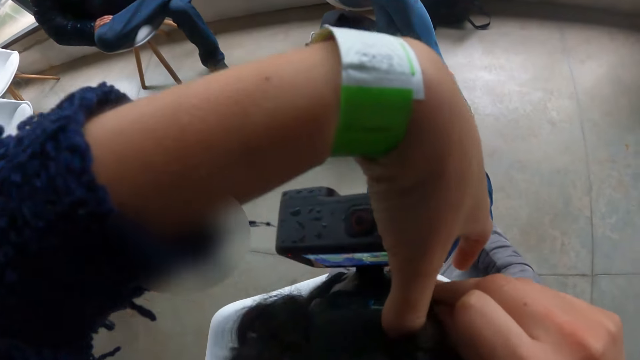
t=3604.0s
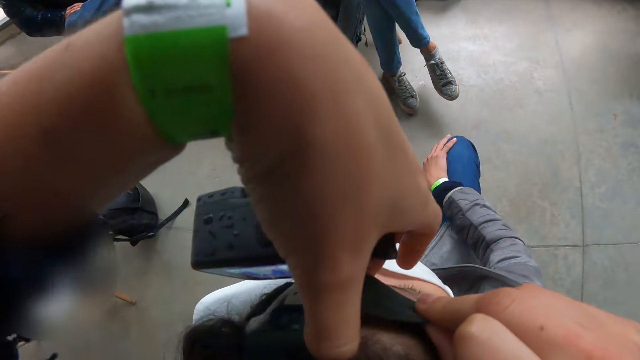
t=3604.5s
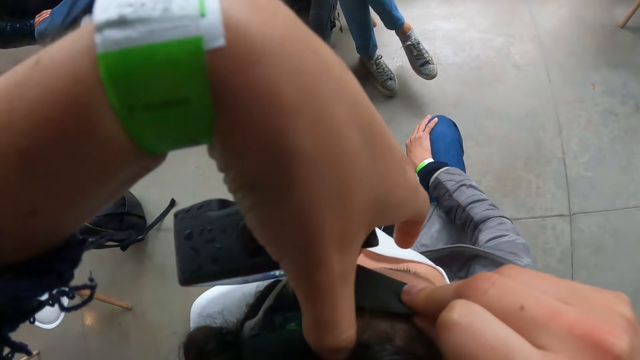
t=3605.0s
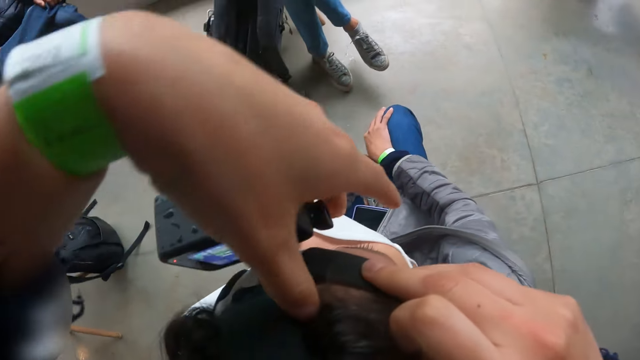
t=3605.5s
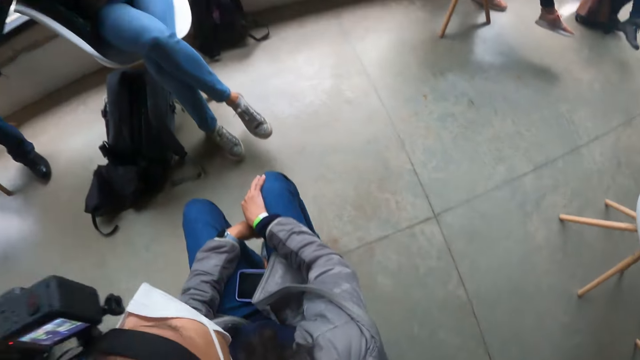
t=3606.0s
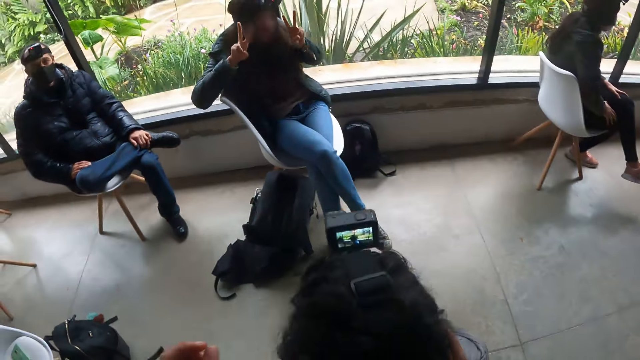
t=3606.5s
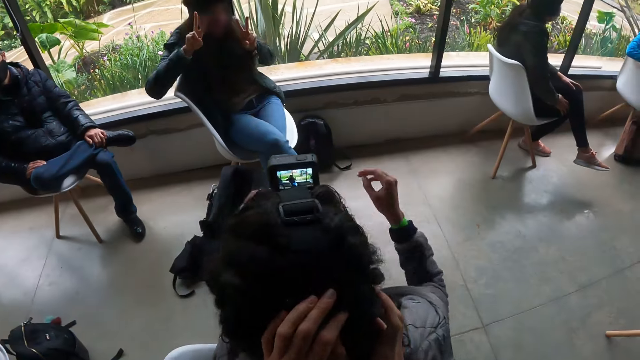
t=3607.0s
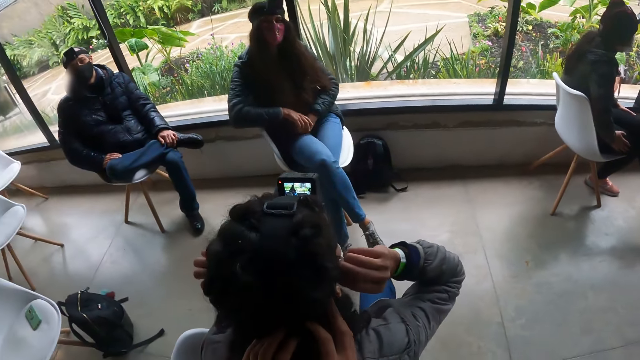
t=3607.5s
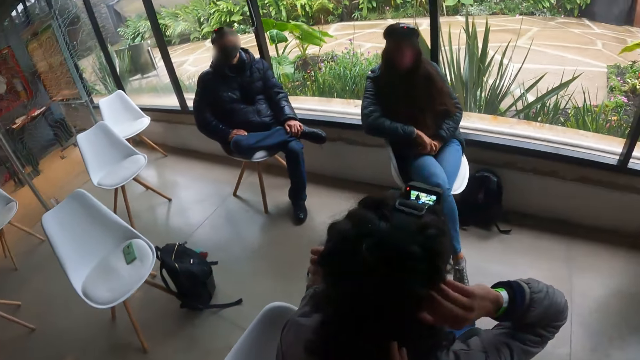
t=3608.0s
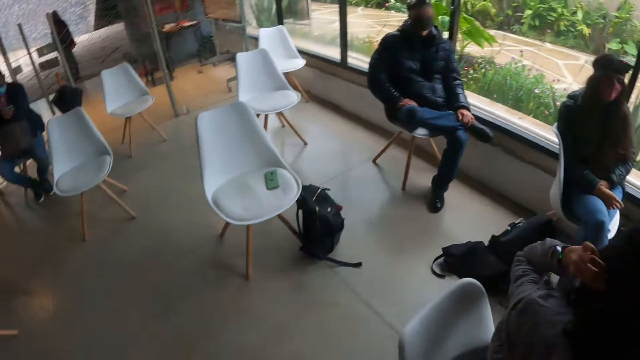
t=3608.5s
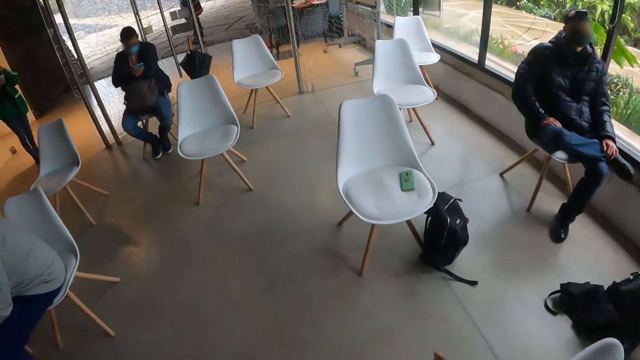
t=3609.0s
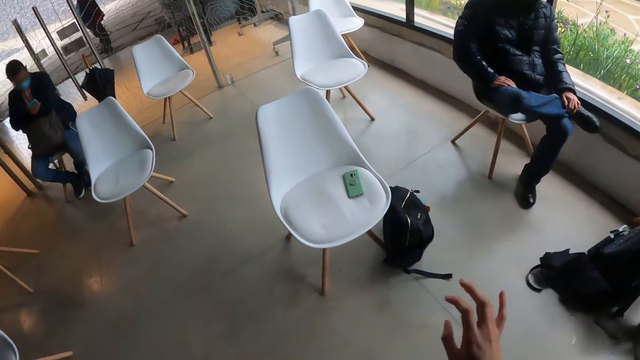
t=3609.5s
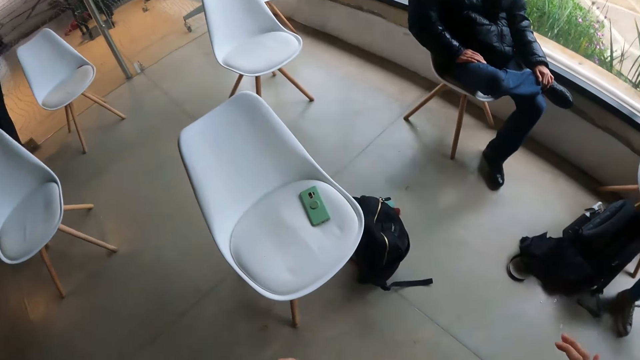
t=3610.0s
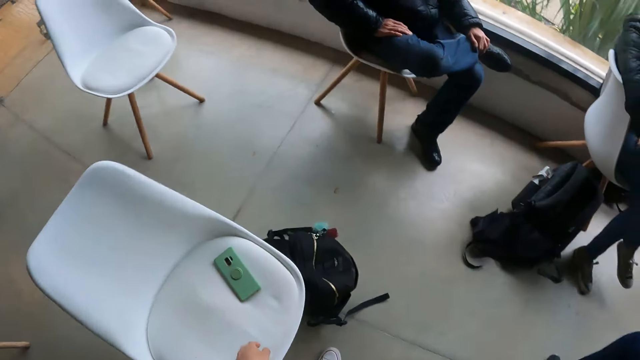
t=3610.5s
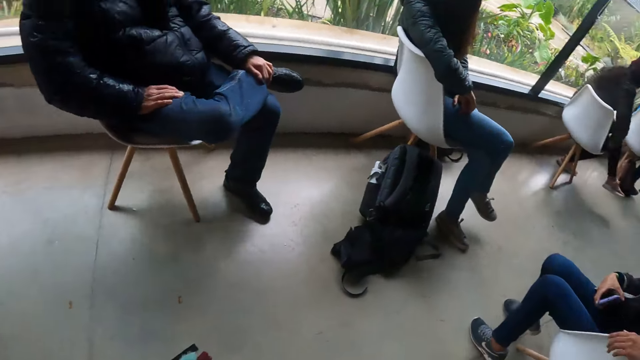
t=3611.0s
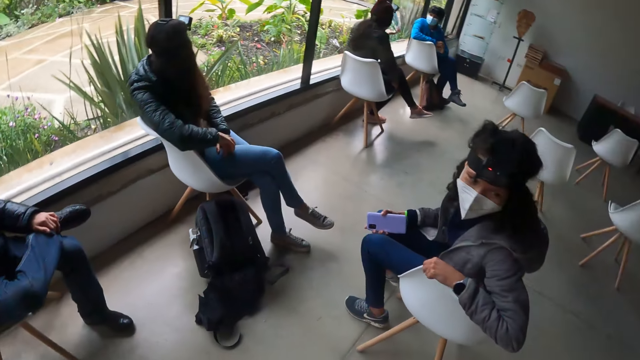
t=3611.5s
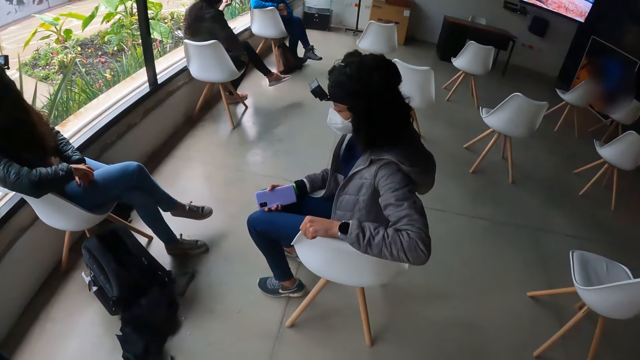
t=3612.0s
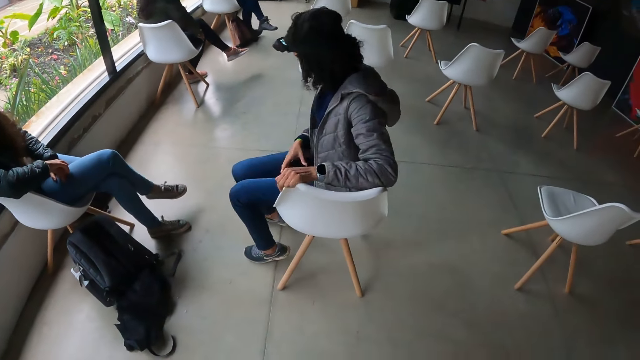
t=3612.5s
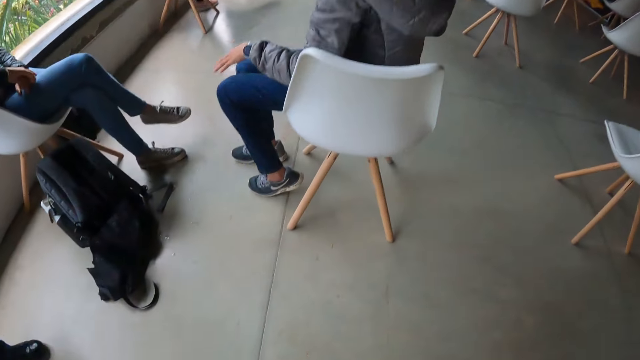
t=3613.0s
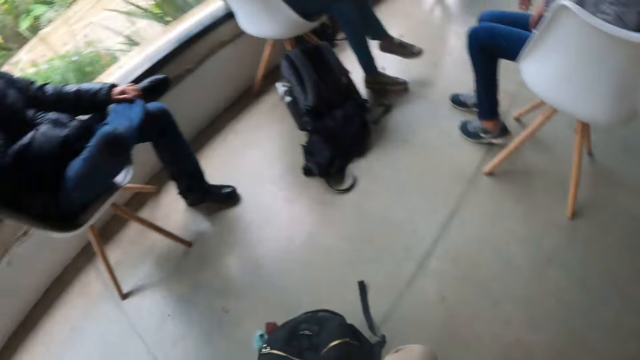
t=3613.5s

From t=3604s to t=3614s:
The camera wearer walks across the room. They sit down.

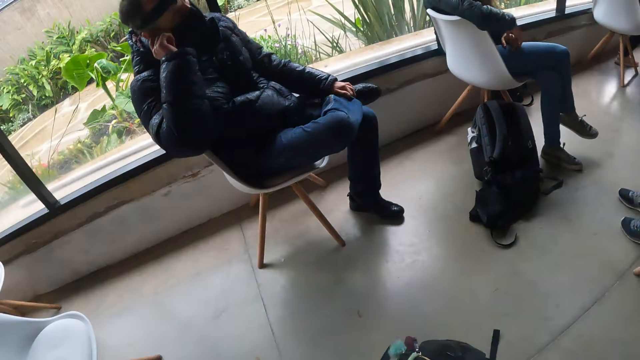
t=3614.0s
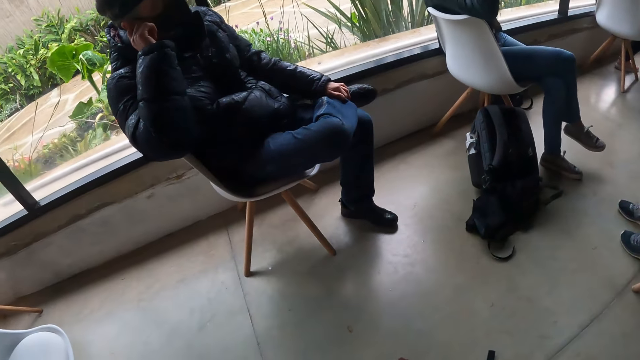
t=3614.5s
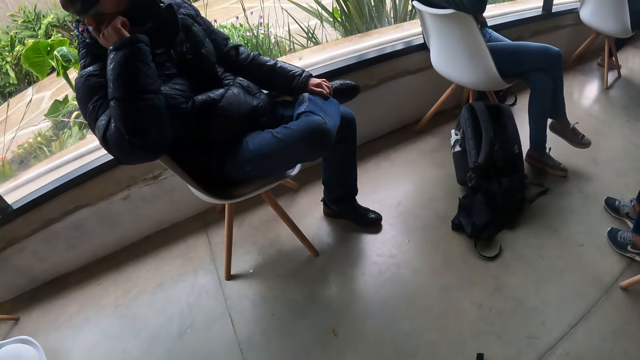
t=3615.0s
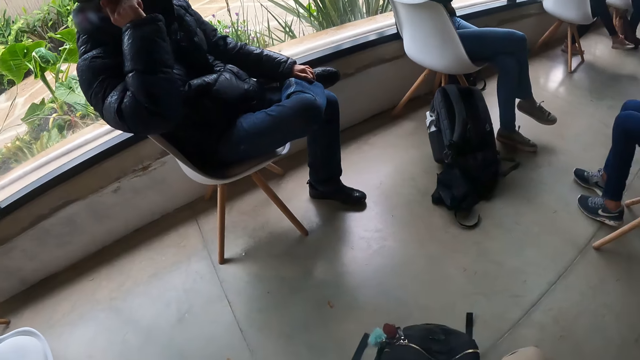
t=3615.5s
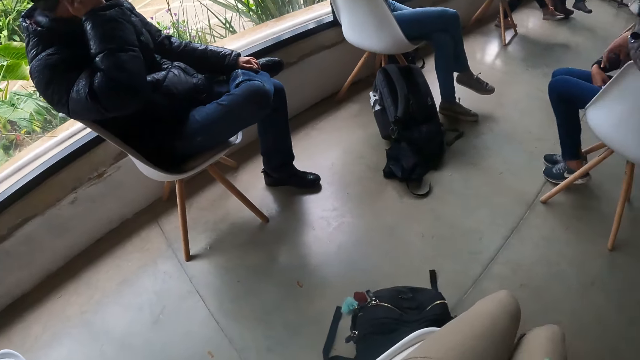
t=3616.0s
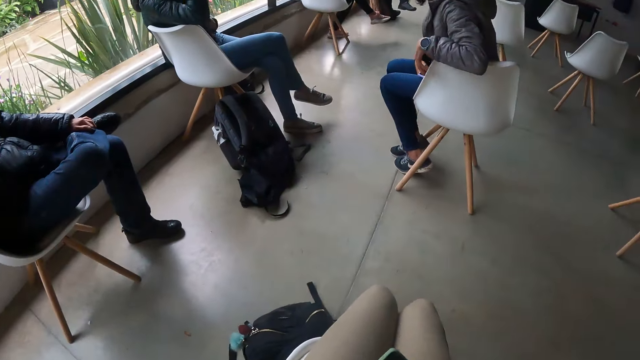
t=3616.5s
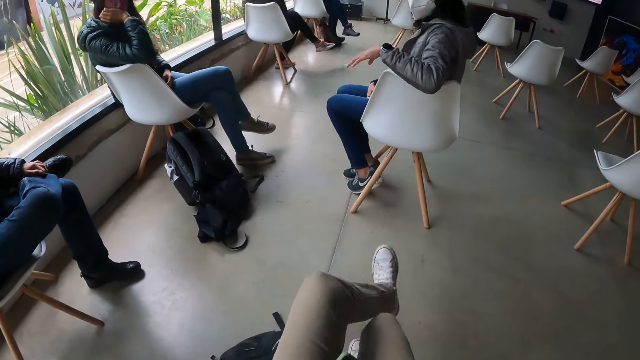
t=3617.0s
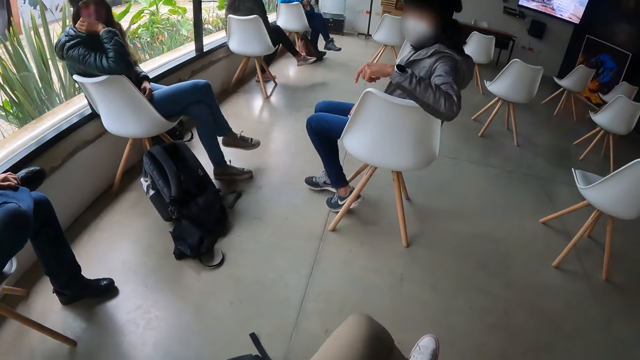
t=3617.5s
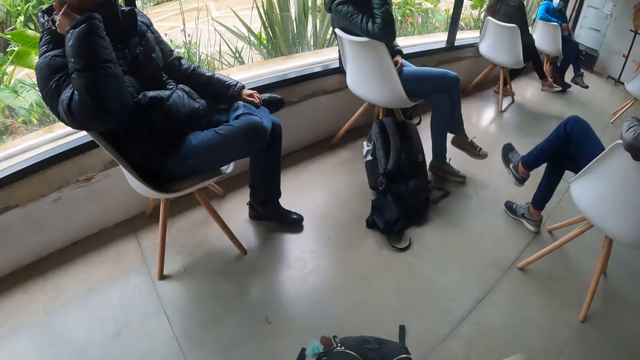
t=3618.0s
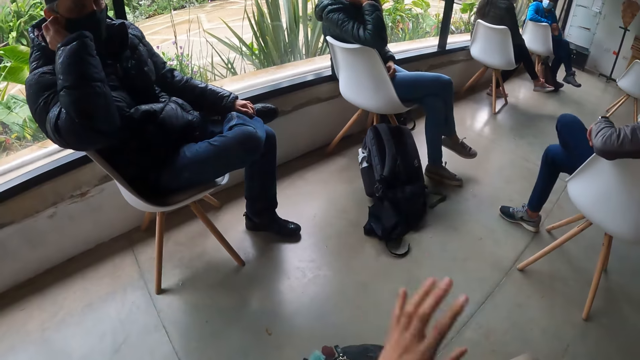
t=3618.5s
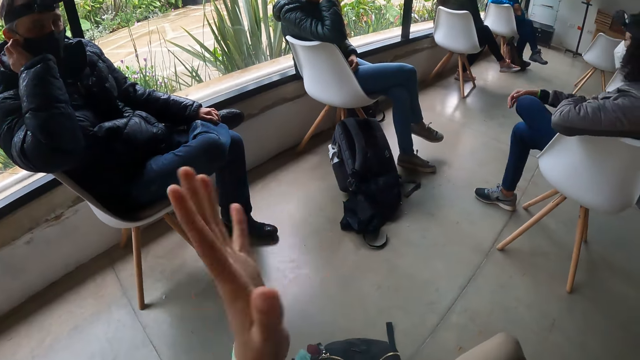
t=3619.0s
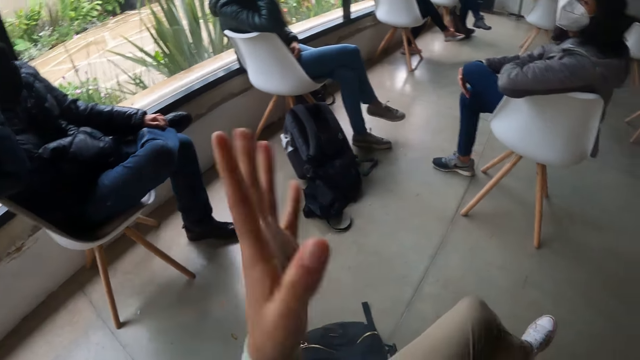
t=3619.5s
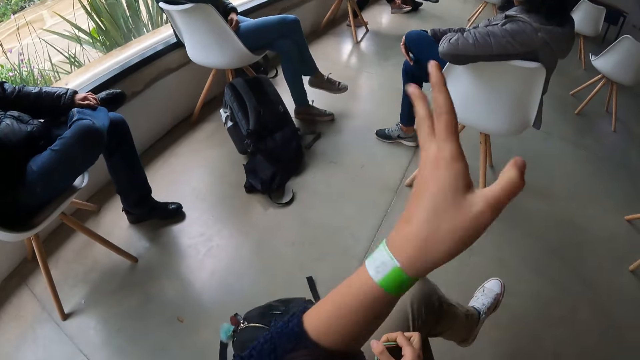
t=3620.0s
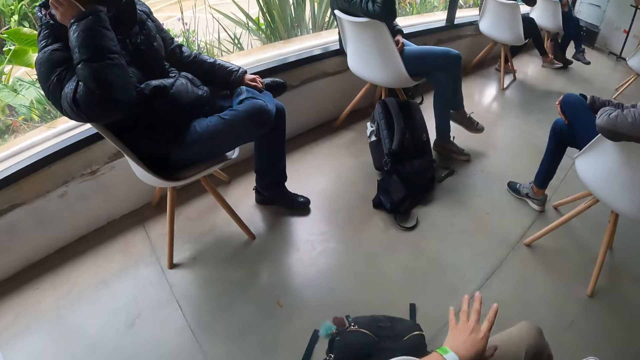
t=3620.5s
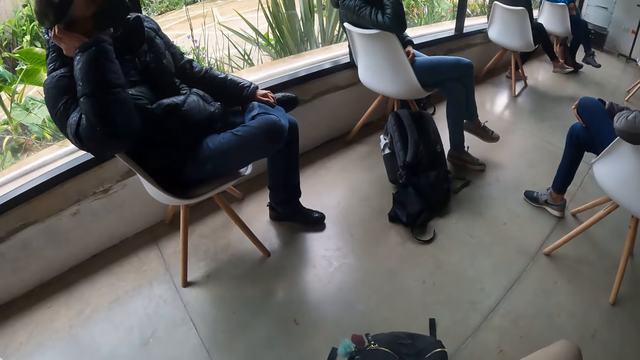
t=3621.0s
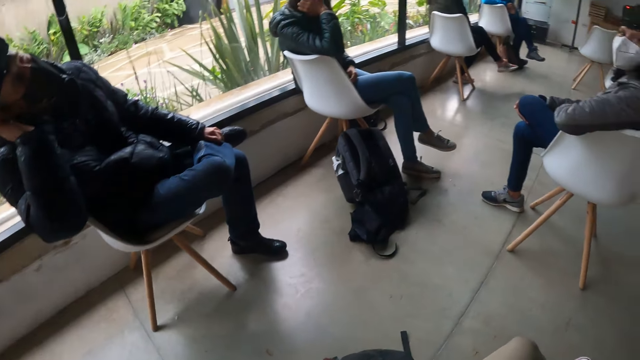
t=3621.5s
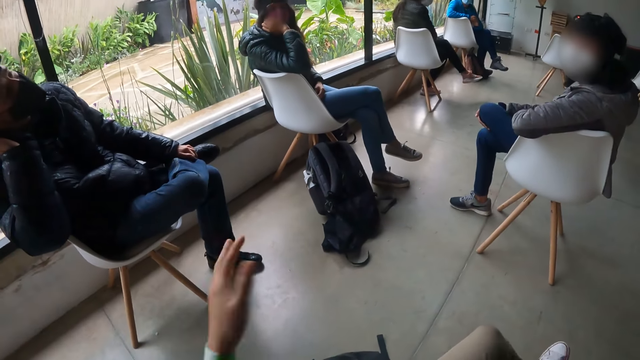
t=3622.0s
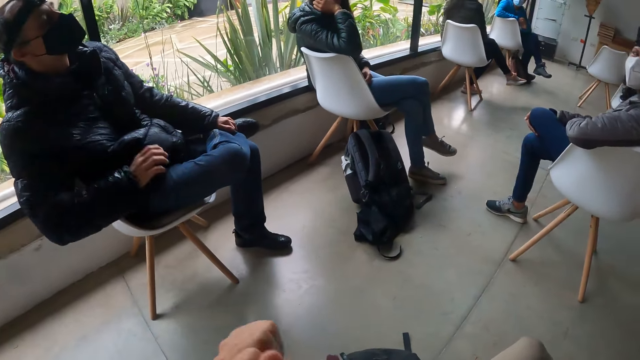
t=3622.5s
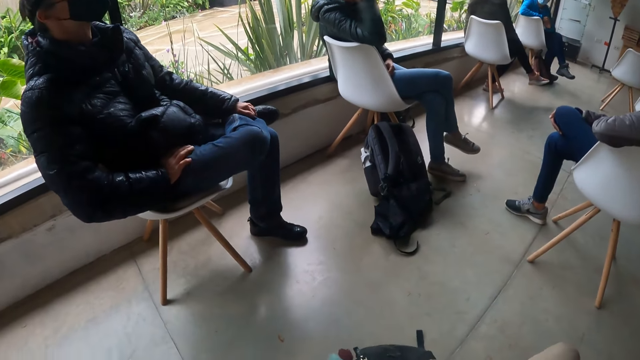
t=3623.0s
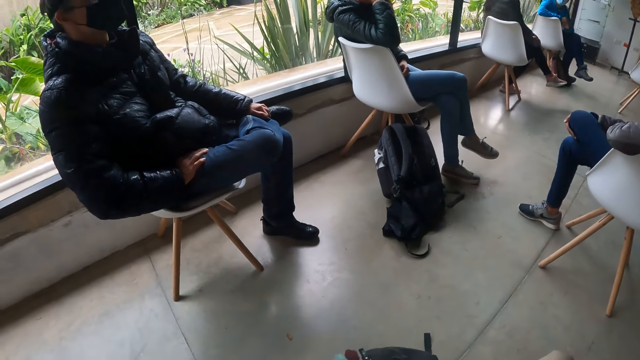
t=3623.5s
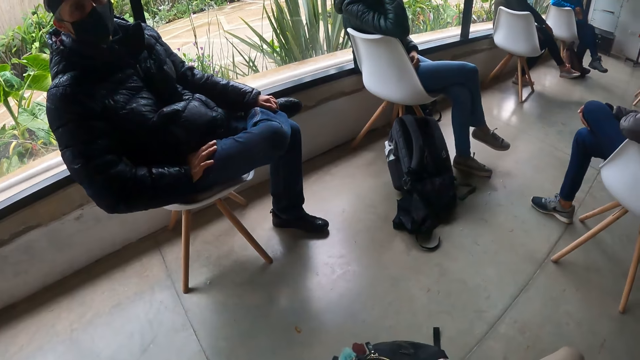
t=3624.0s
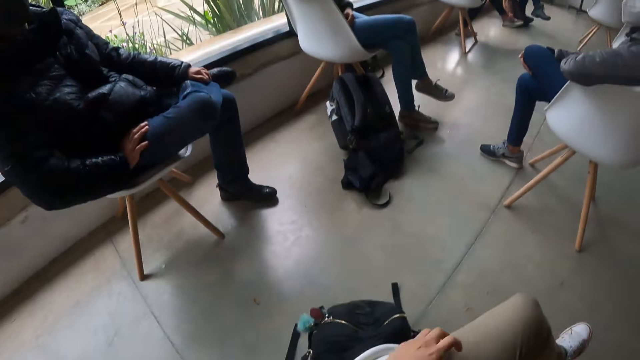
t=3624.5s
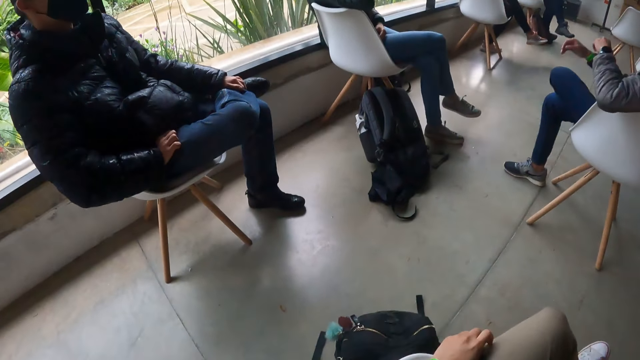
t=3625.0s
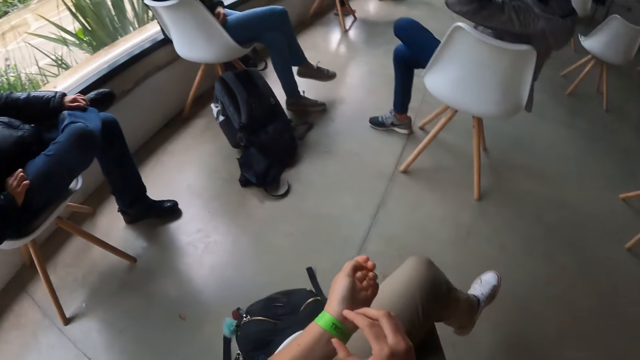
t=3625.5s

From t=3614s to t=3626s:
The camera wearer looks around. A woman interacts with the camera wearer. The camera wearer crosses his legs. The woman crosses her legs.
